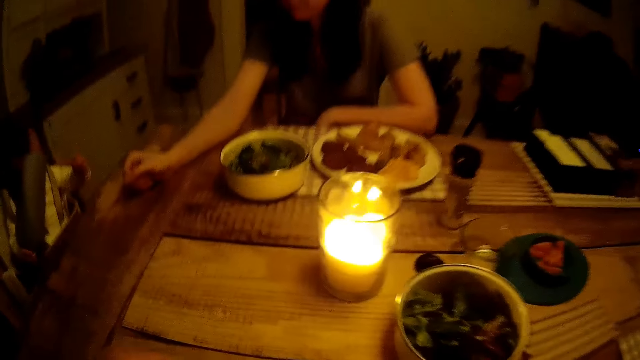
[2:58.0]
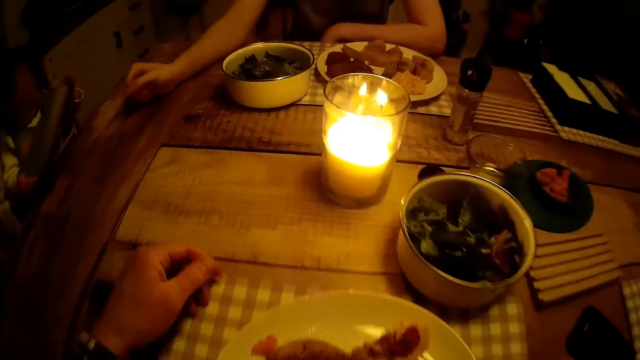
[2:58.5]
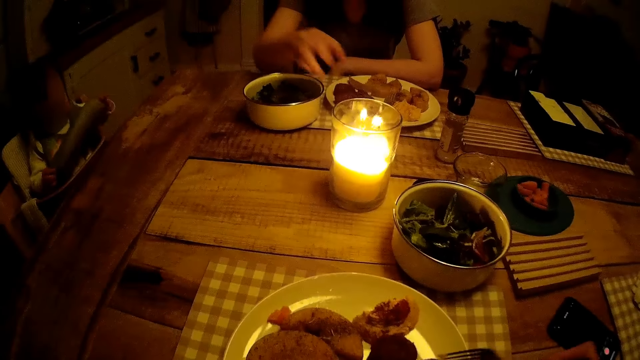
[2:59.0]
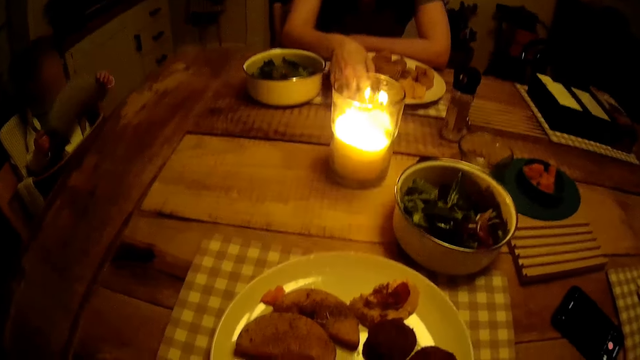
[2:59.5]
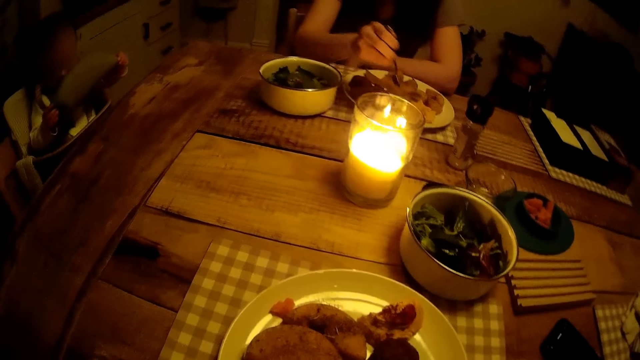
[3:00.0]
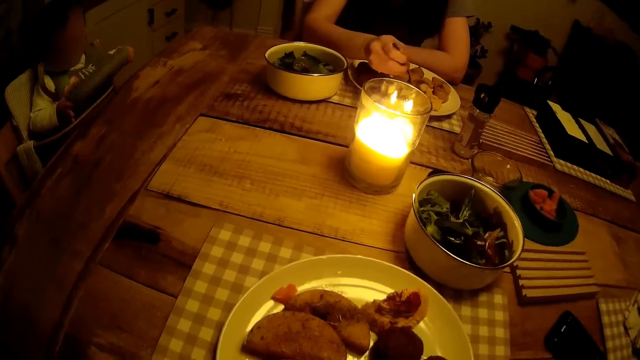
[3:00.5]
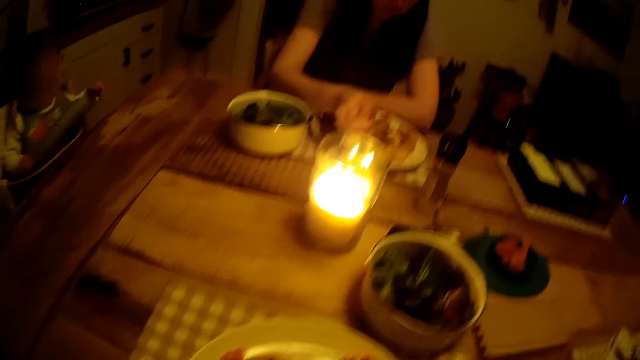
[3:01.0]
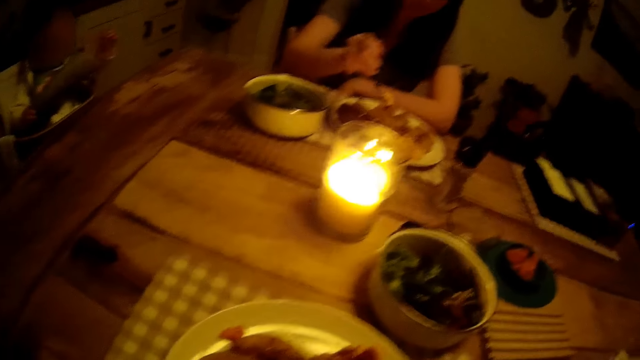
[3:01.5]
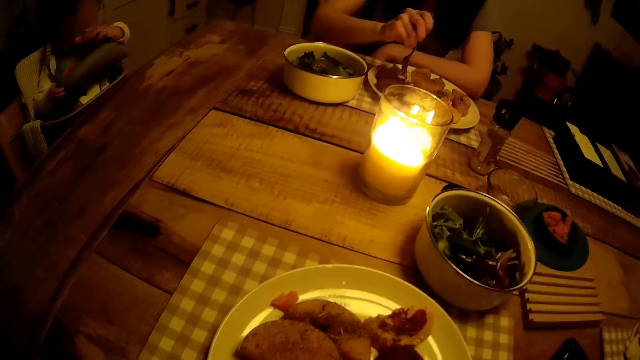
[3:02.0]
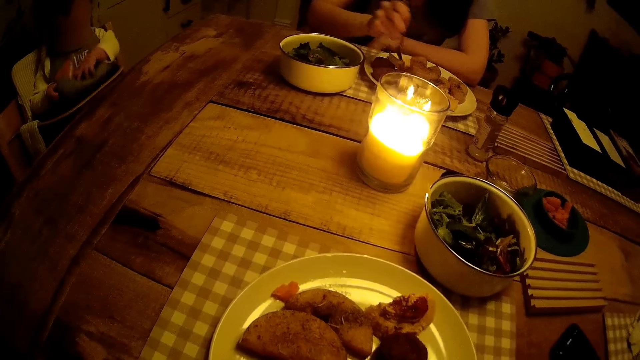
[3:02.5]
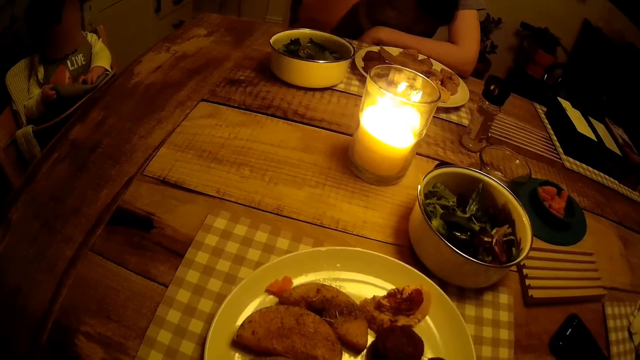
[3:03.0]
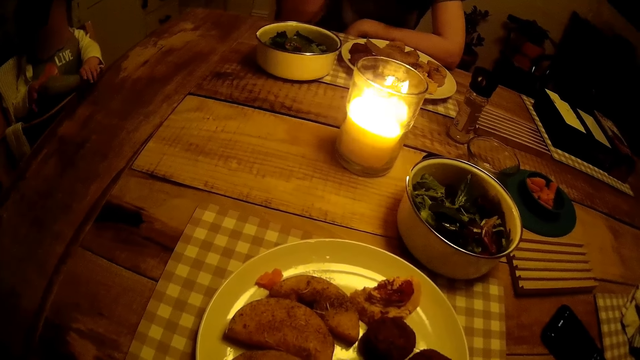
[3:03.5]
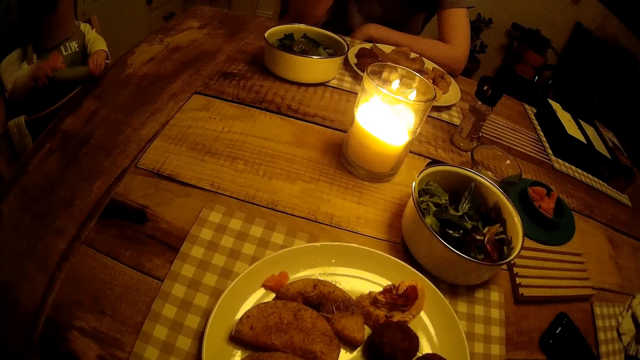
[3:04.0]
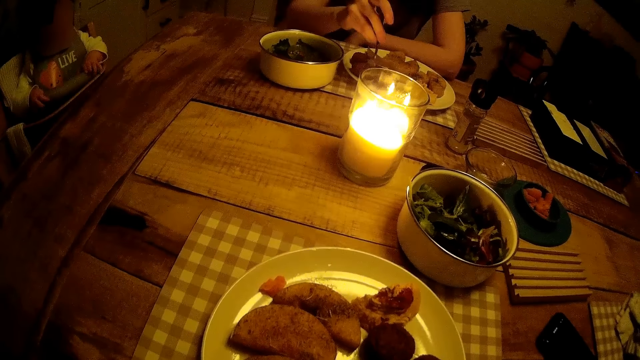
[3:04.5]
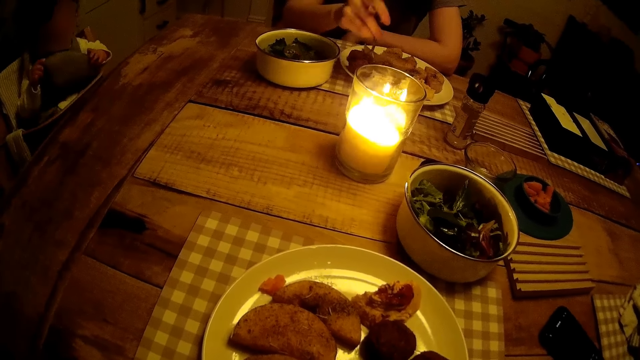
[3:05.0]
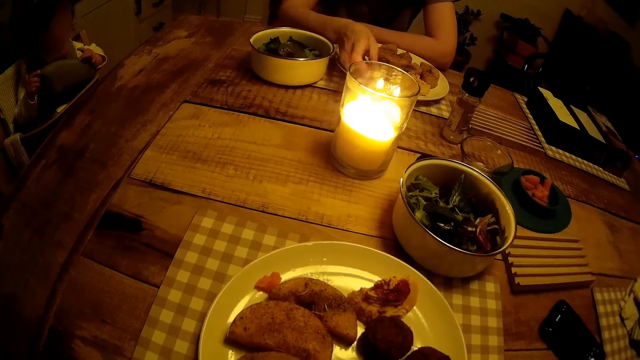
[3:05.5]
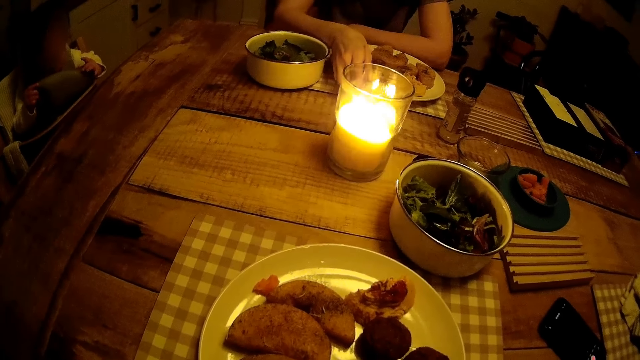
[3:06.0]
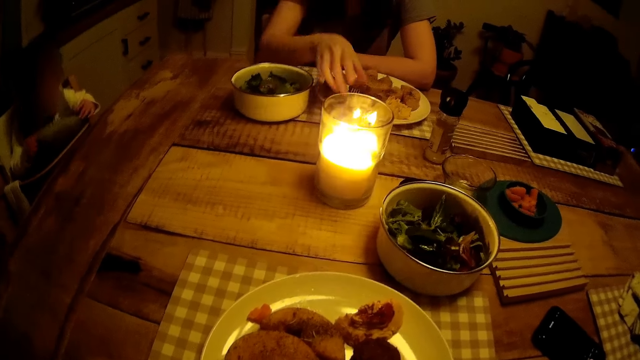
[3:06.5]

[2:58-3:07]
The woman eats. She takes meat from her plate with a fork.

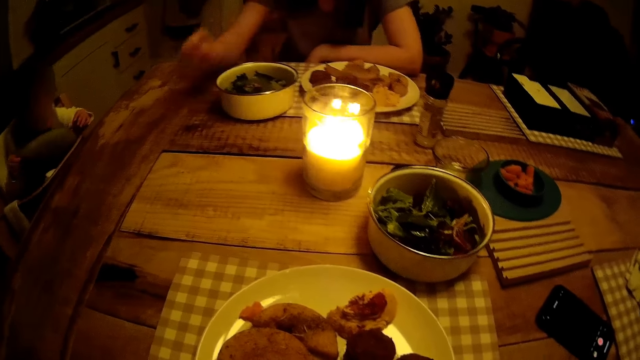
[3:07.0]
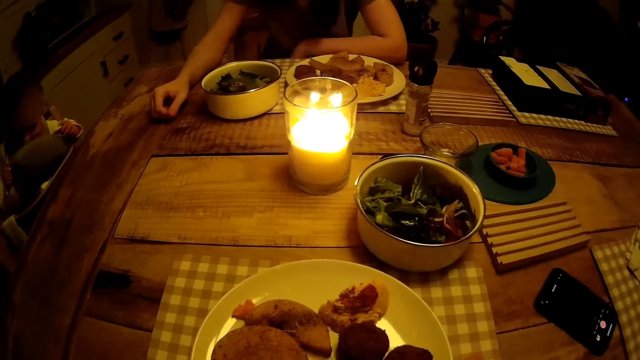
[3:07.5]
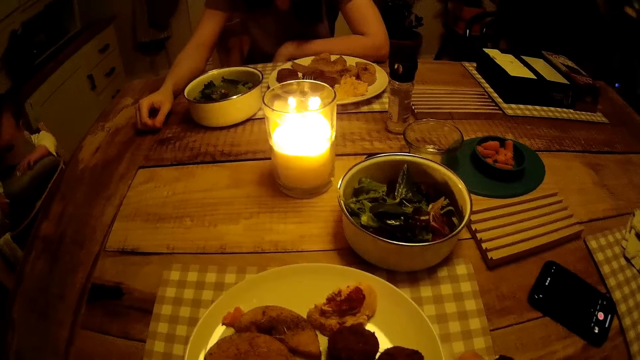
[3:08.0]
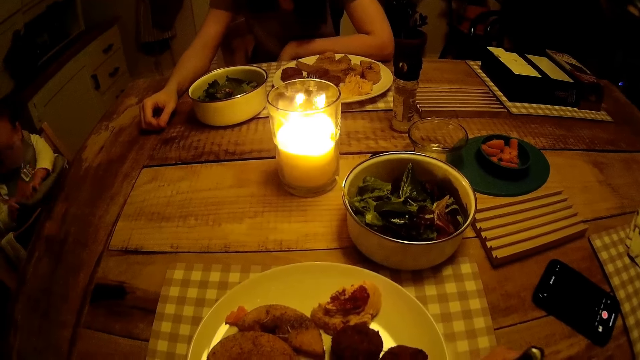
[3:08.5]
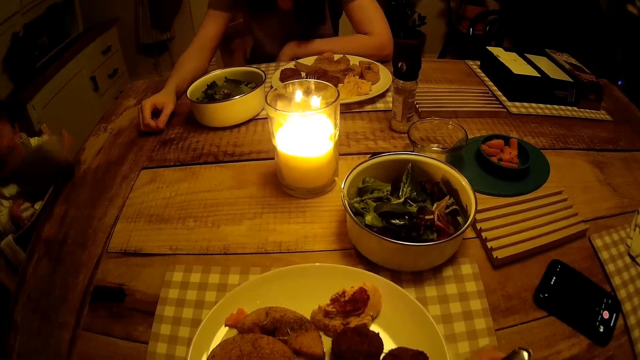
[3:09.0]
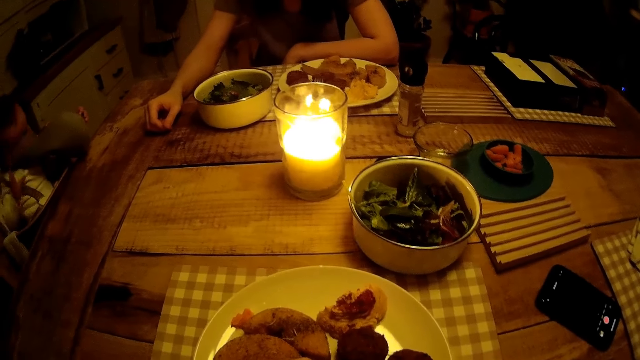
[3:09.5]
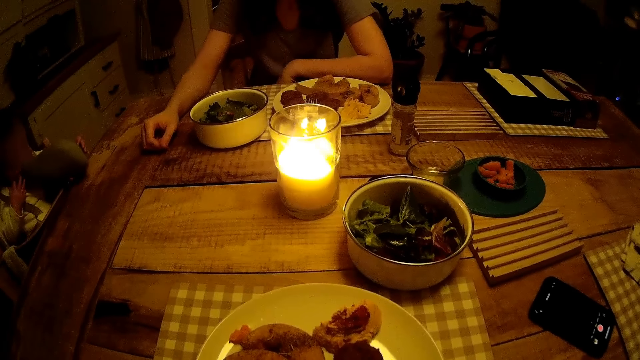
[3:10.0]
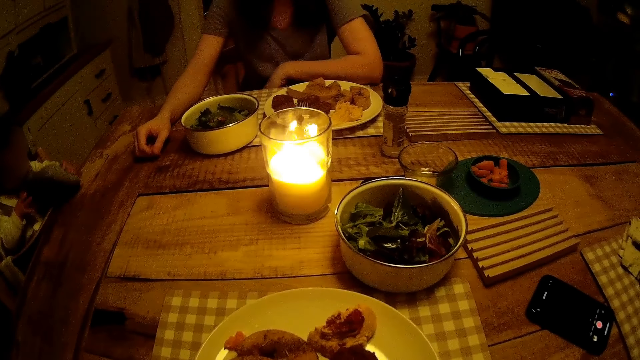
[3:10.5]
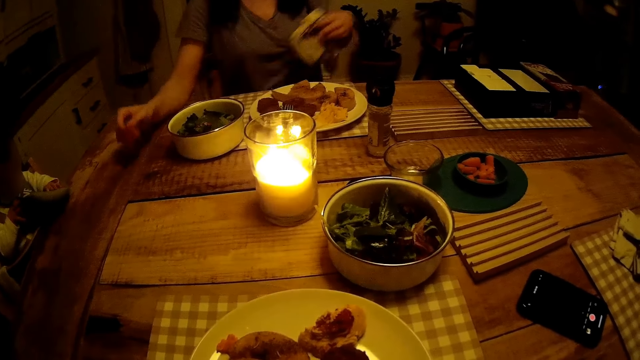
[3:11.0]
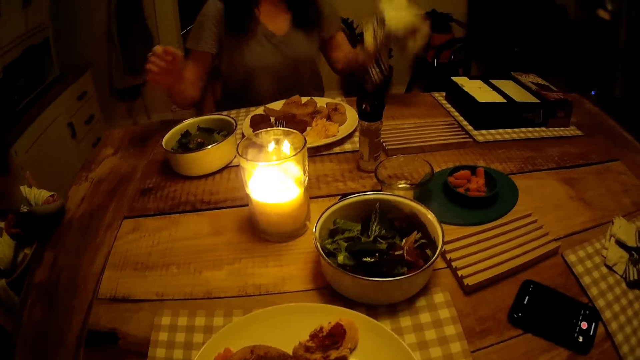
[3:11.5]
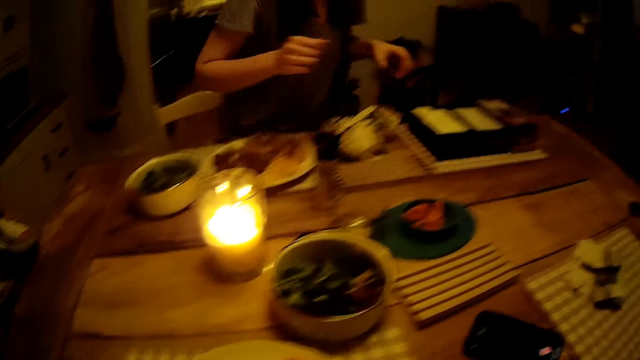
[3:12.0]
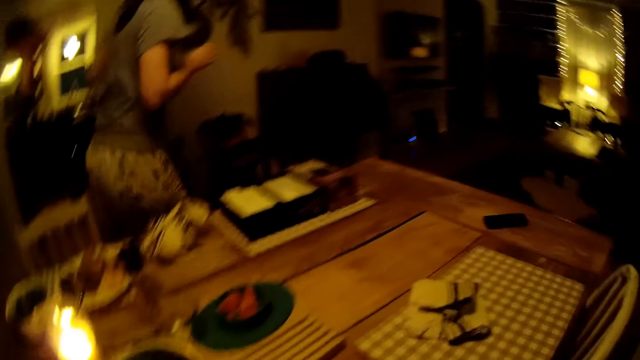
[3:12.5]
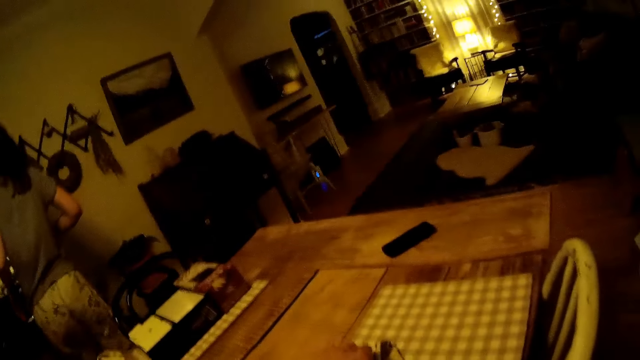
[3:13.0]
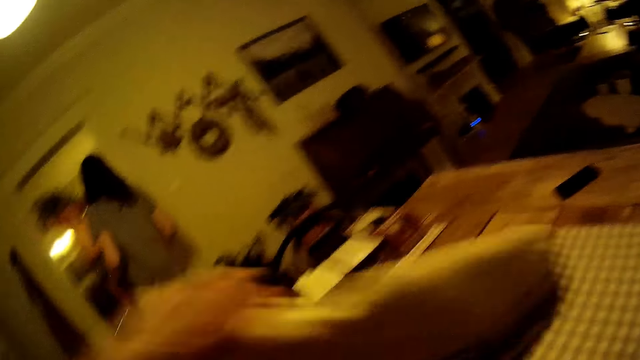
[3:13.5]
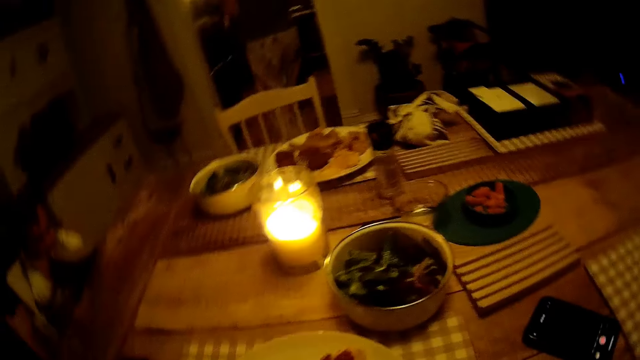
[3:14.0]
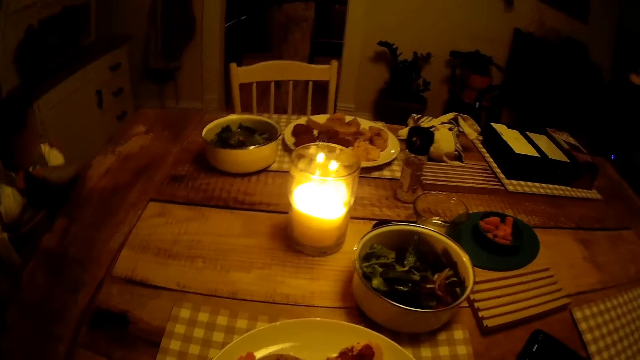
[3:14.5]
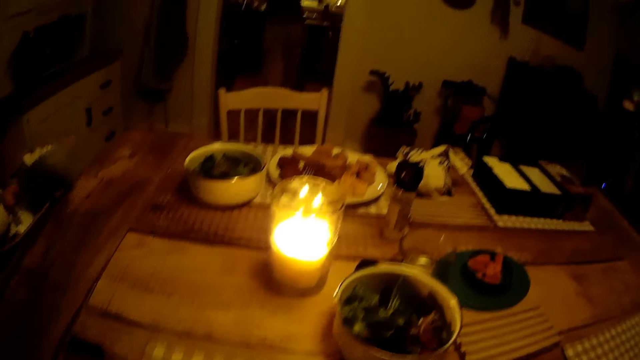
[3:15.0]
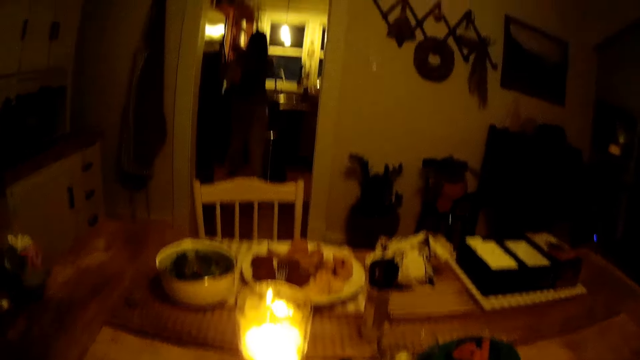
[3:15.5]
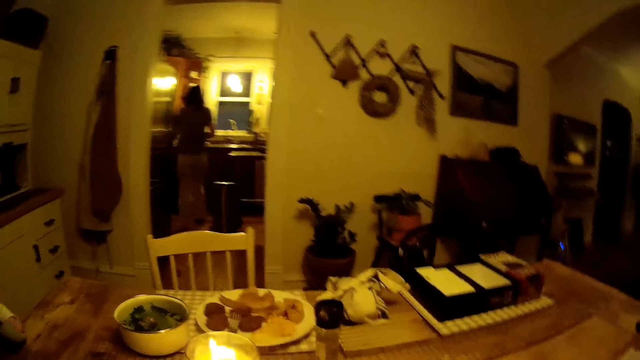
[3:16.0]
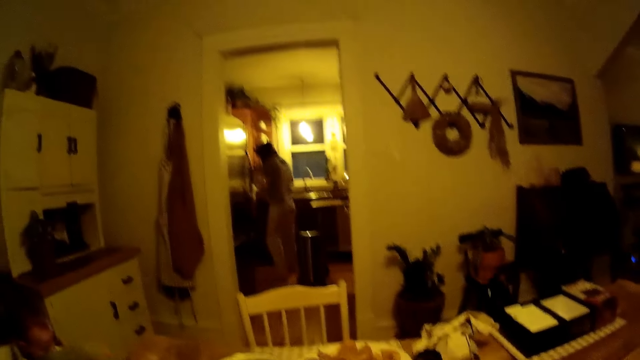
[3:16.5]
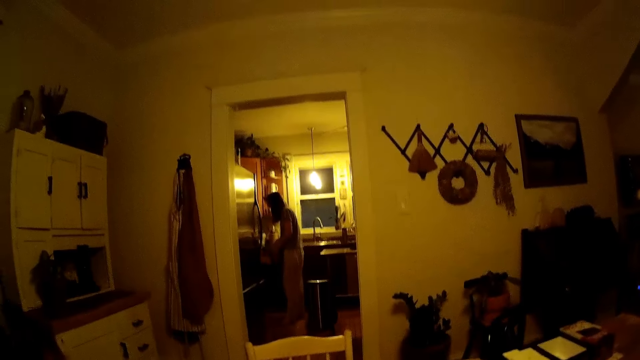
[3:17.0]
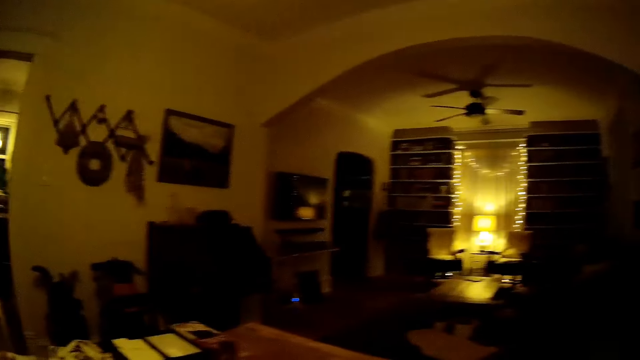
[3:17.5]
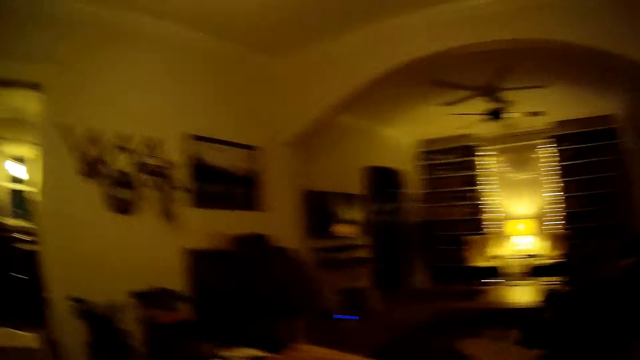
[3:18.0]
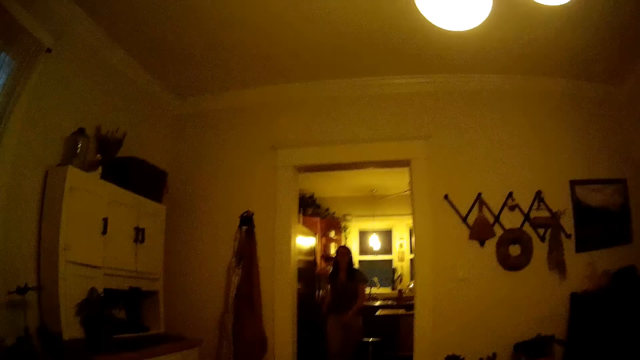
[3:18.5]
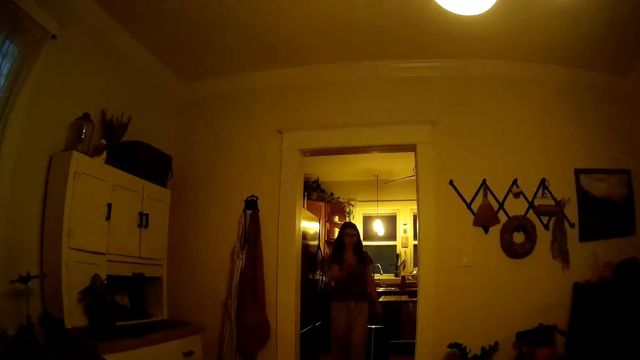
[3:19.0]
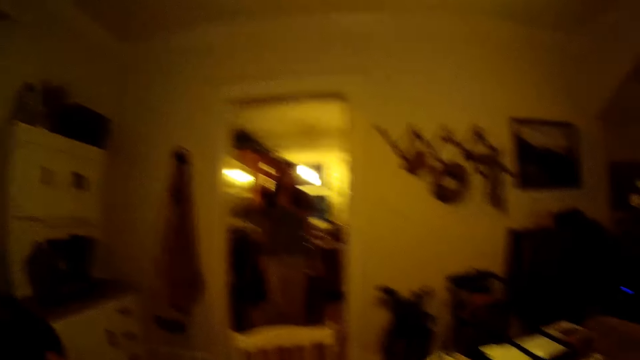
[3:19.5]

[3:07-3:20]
The woman puts her hand on the table. A baby plays. The woman stands and walks. The camera wearer moves a cloth. The woman walks.
